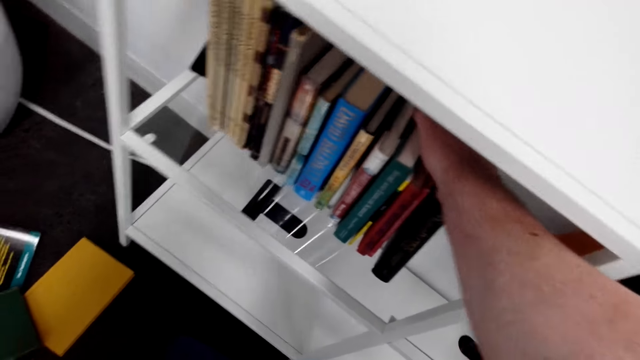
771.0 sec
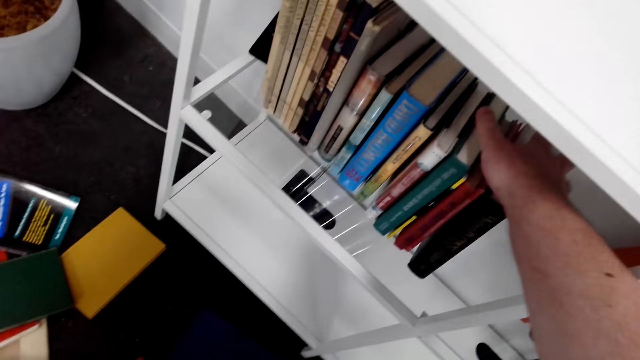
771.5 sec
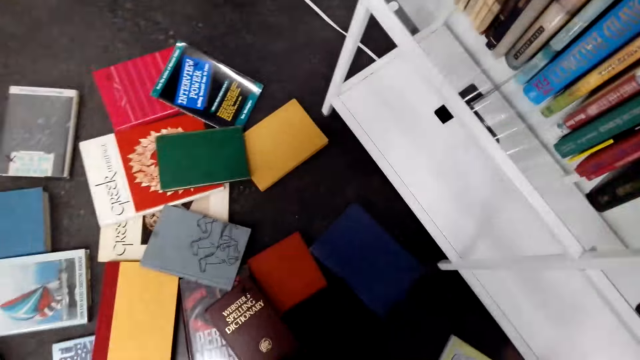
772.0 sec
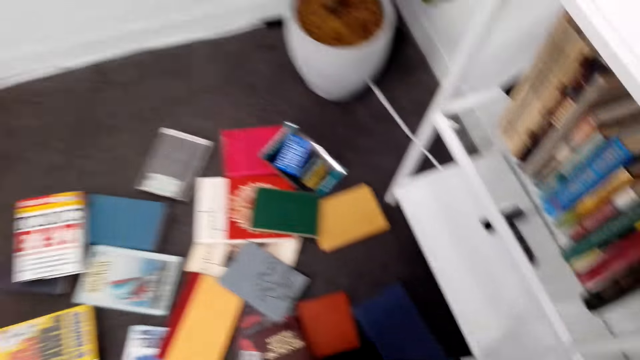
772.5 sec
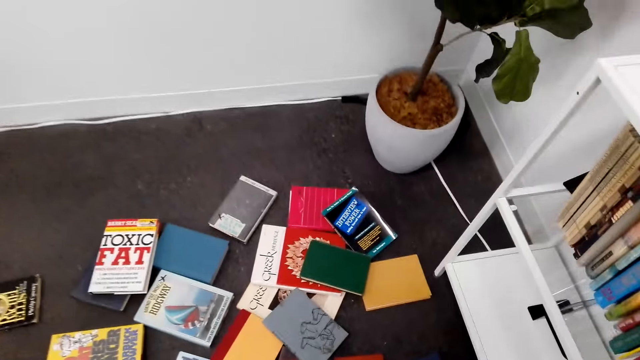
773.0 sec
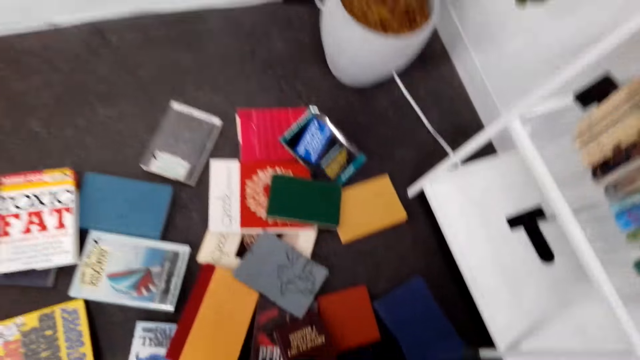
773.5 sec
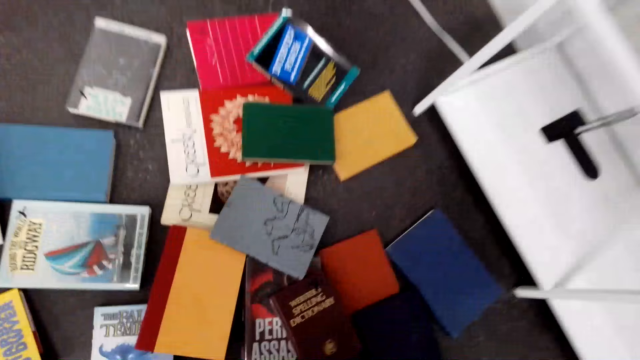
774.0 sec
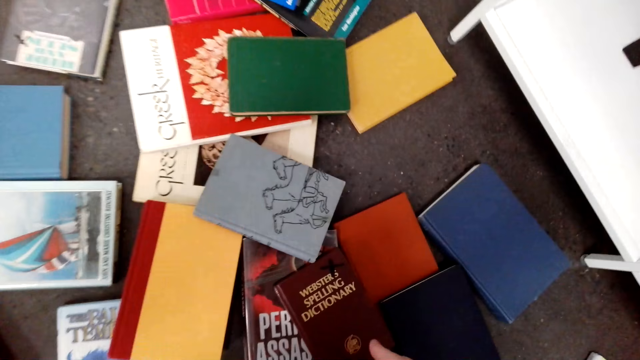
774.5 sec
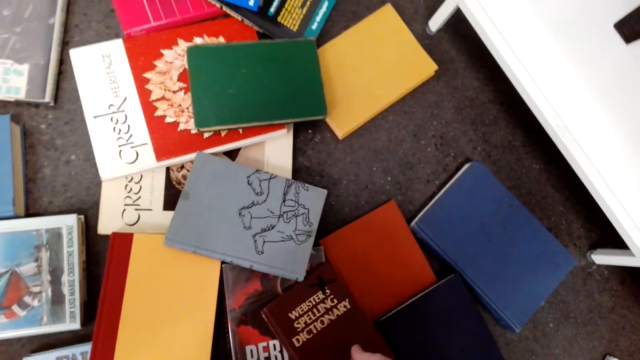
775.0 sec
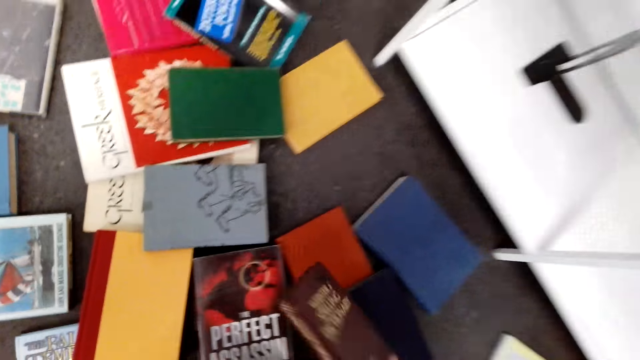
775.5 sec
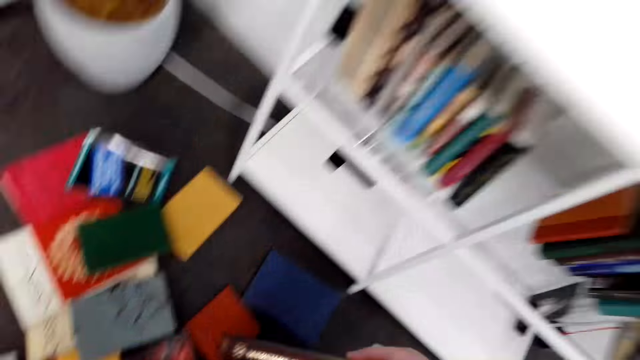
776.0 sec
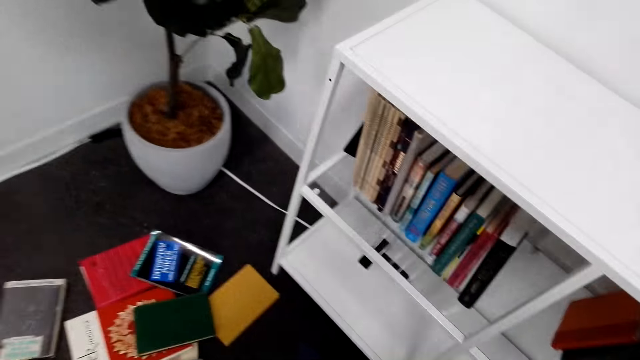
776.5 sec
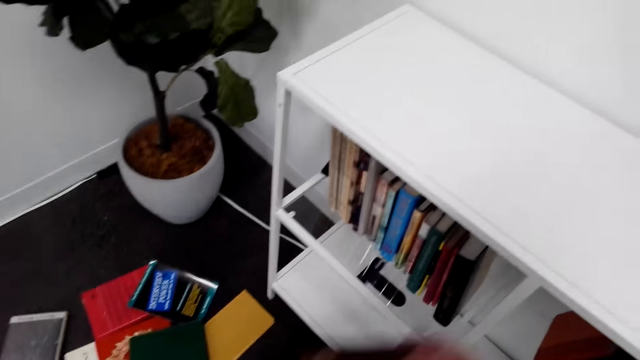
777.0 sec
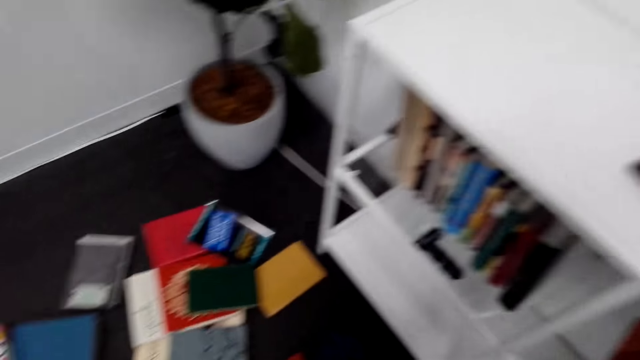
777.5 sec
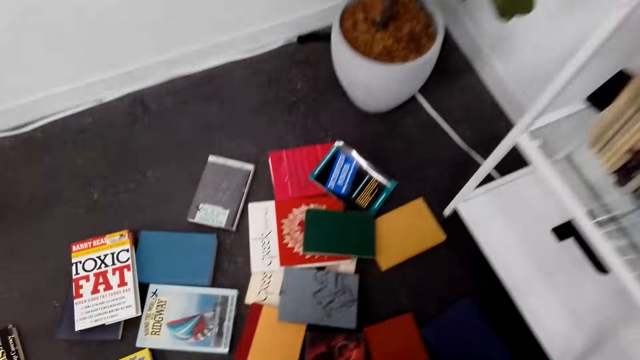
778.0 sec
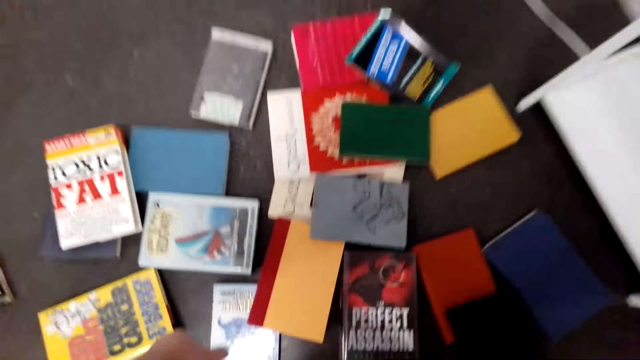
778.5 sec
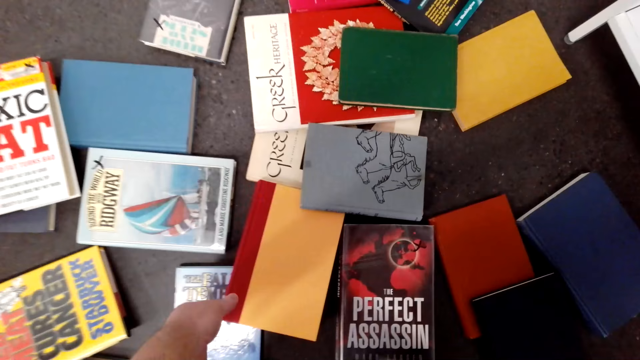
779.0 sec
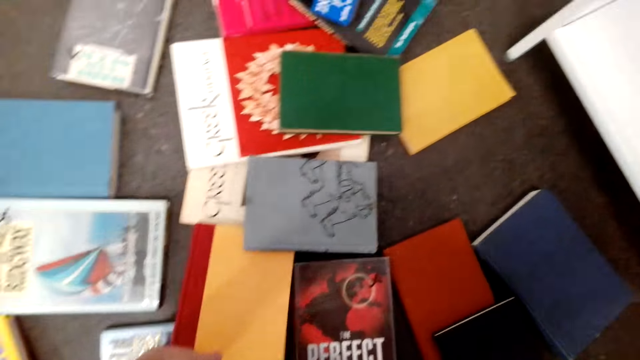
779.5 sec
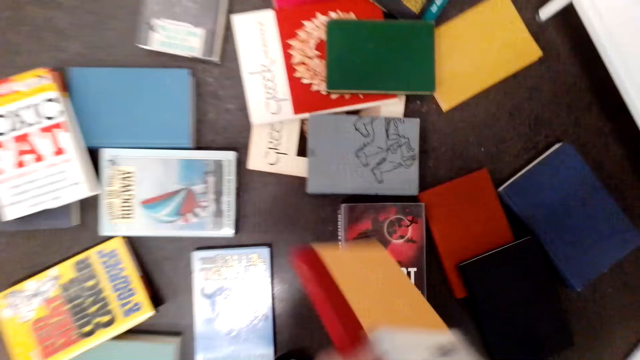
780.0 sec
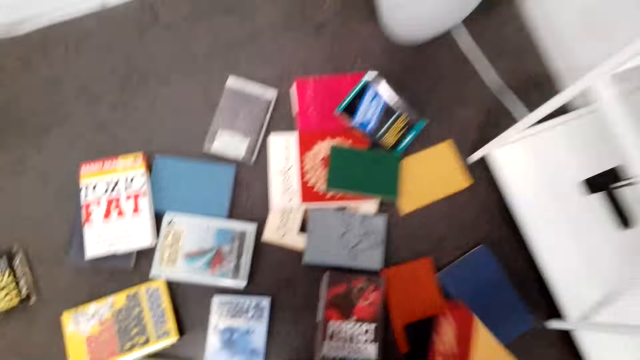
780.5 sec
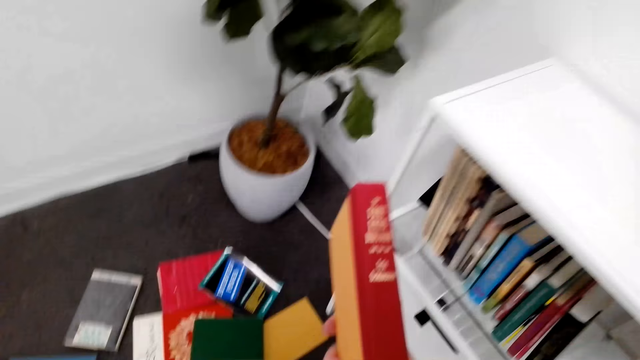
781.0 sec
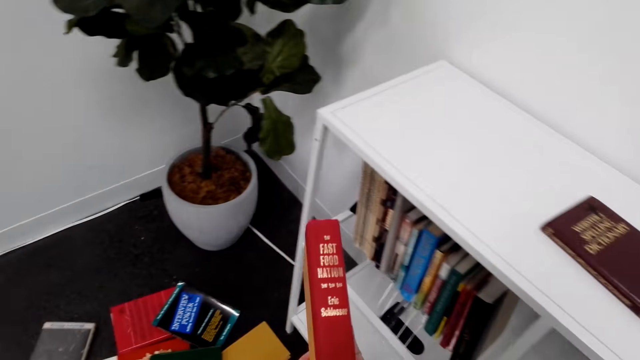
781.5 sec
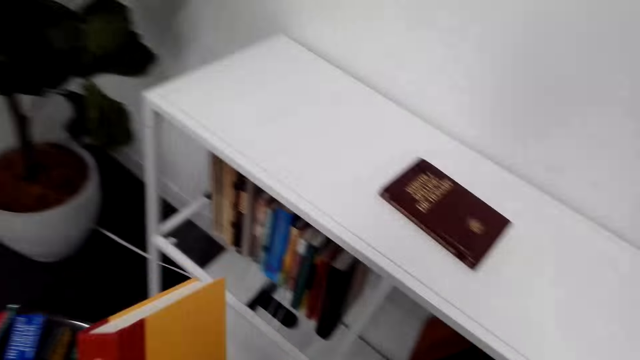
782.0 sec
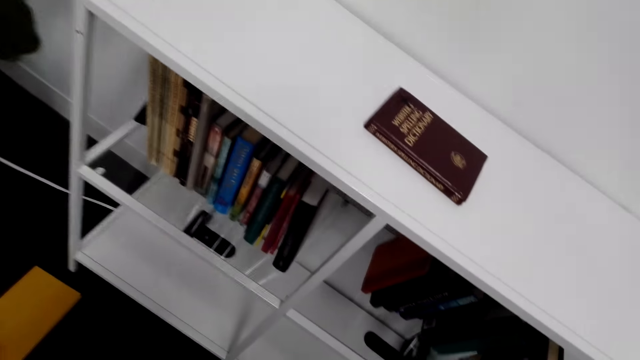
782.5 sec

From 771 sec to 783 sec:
The camera wearer picks a book. They put the book on top of the shelf. They pick a book on the floor.

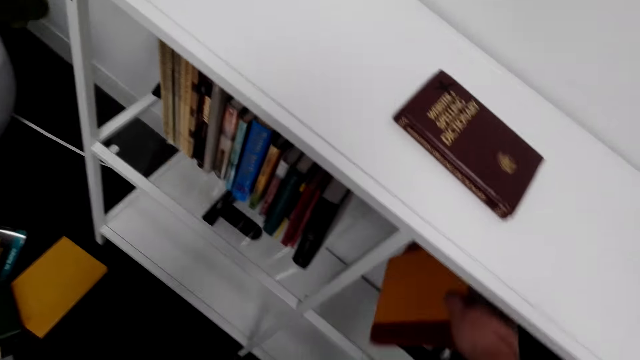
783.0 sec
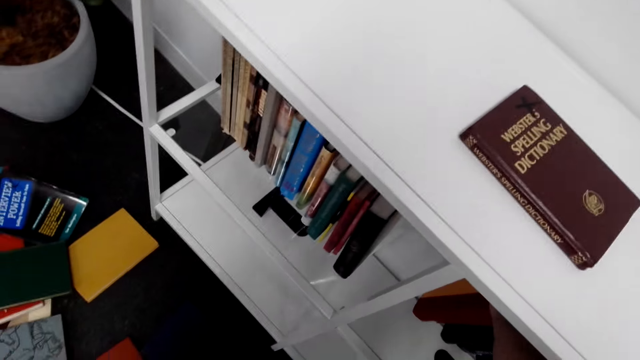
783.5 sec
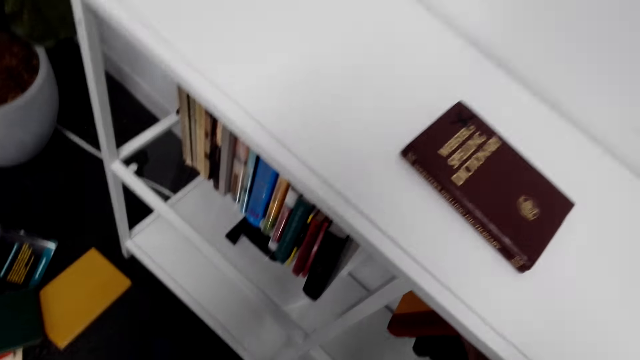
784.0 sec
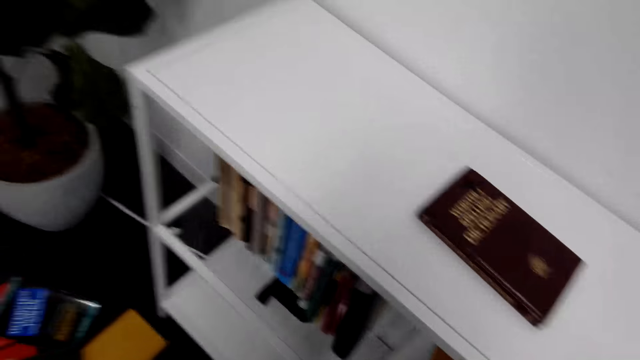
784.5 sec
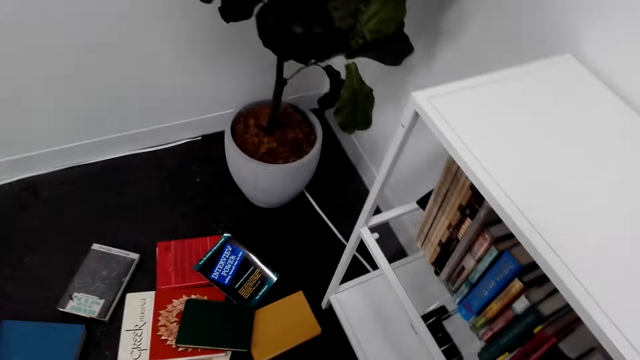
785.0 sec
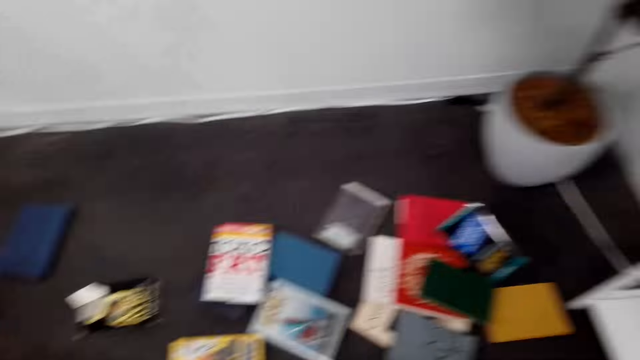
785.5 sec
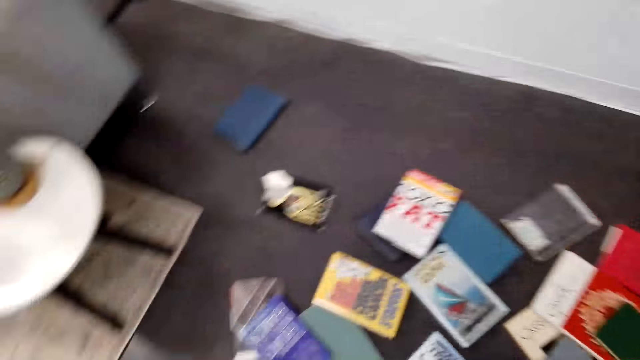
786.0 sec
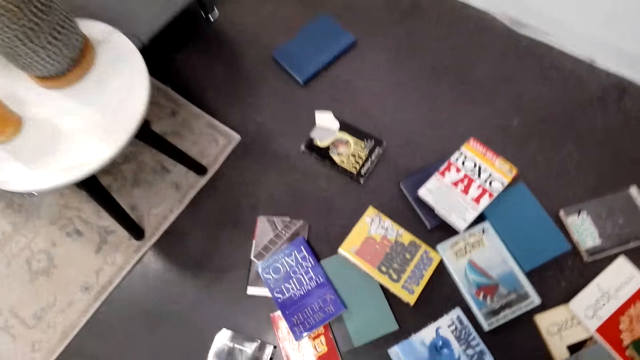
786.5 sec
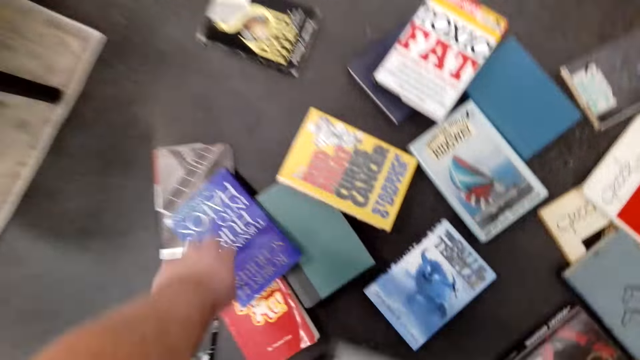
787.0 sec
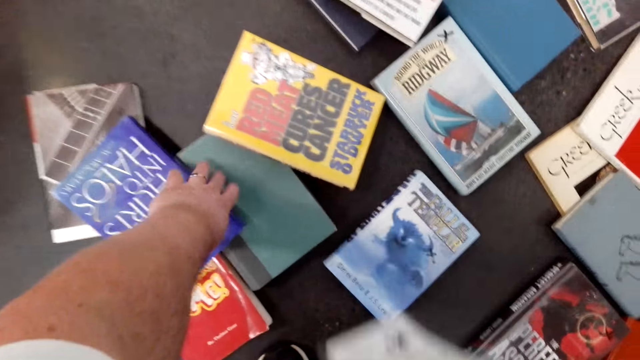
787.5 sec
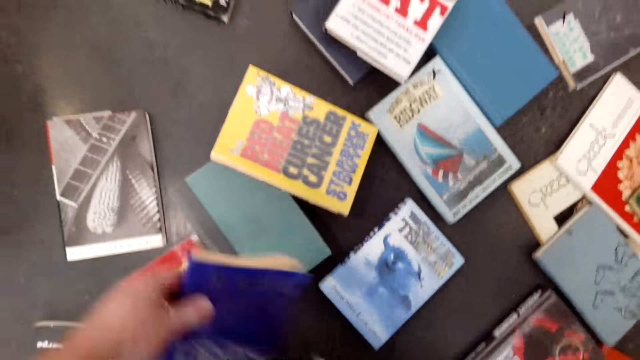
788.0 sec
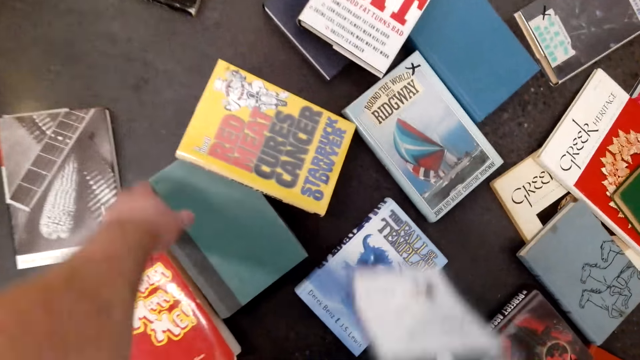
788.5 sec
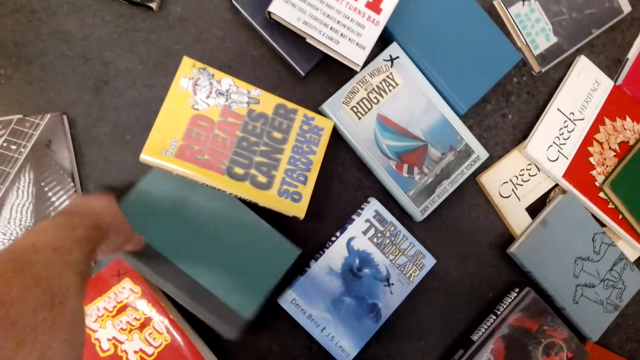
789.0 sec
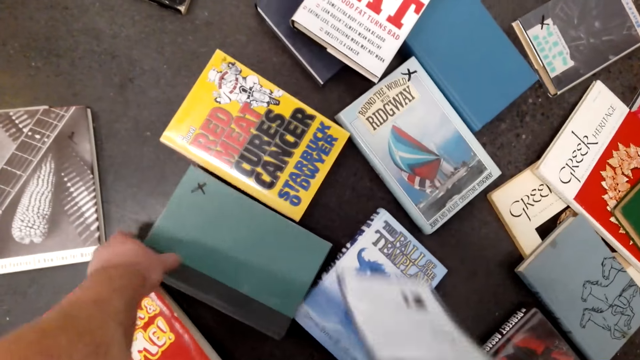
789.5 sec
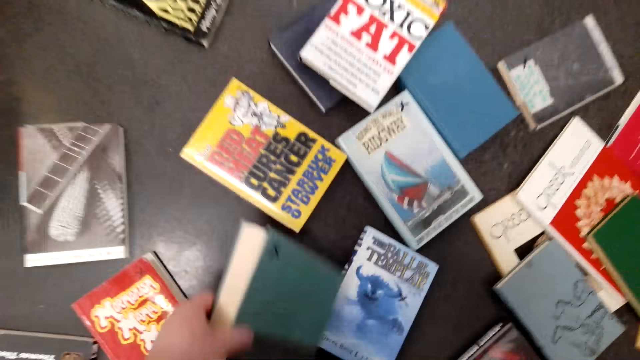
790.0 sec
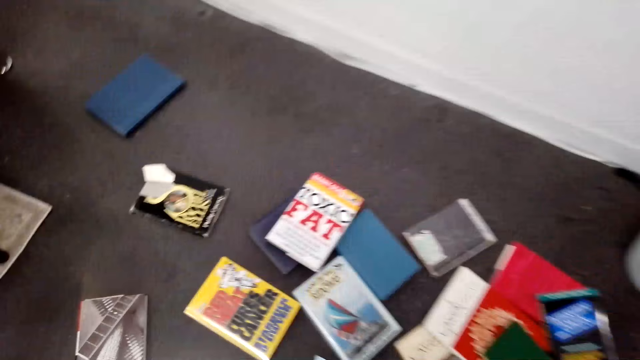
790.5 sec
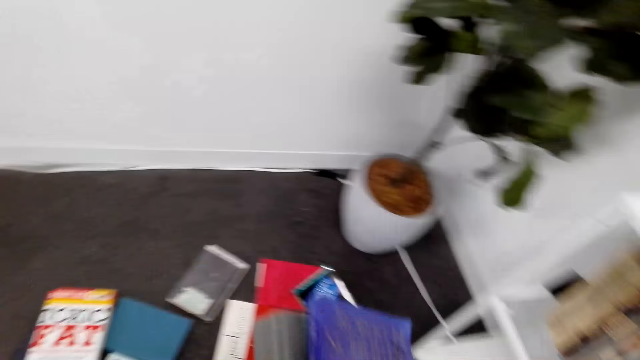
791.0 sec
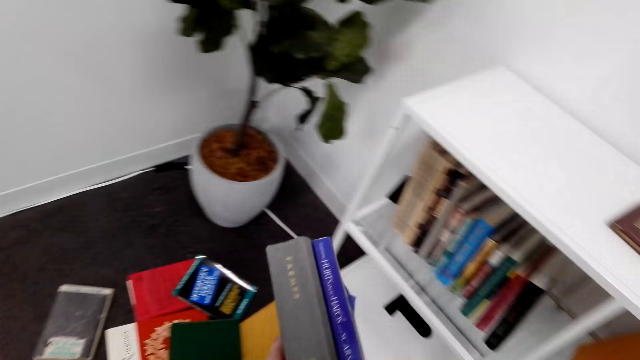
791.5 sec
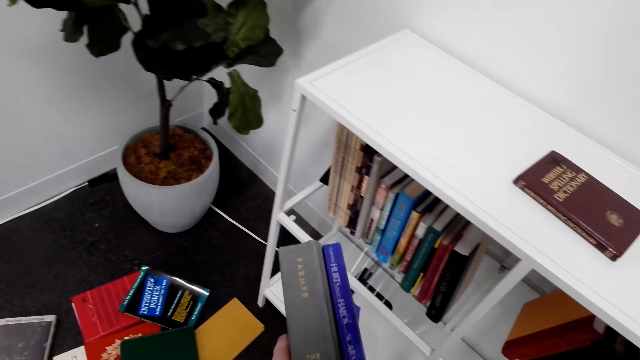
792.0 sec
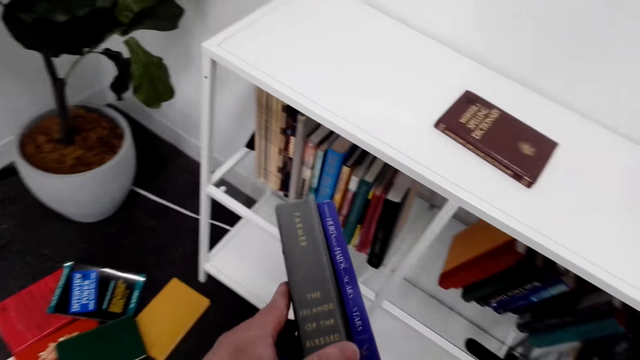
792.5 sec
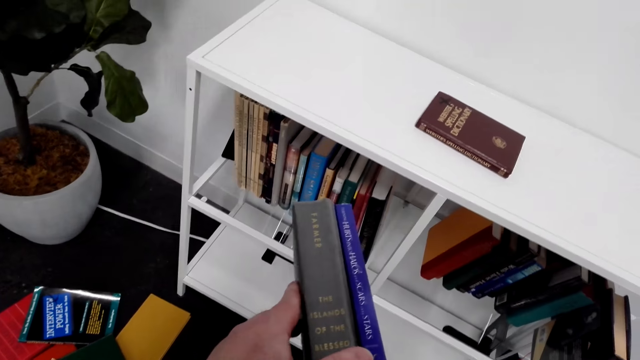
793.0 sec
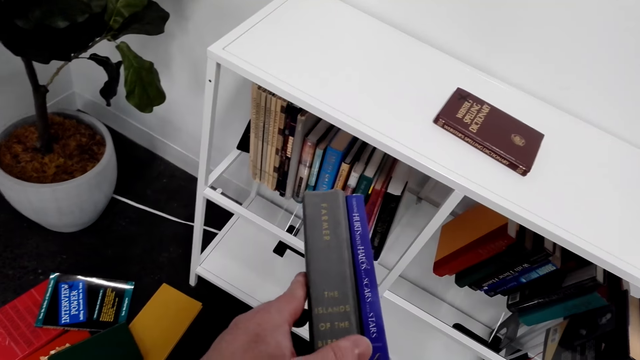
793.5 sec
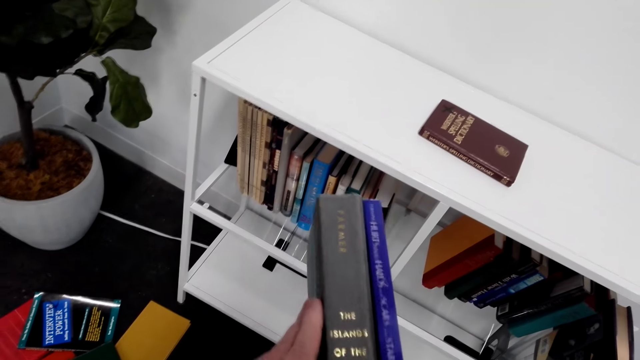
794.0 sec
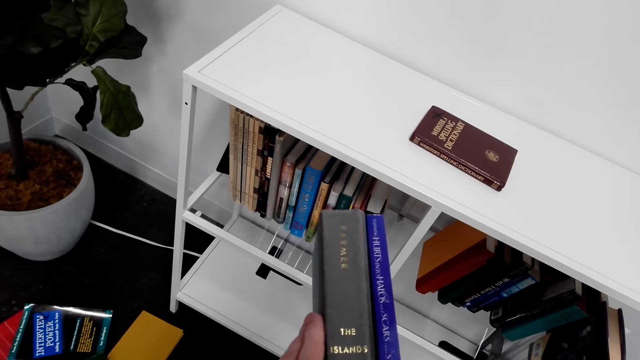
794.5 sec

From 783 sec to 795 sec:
The camera wearer arranges the book on the shelf. They put the book on the shelf. They turn in the room. They pick up books on the floor. They pick up the books.
